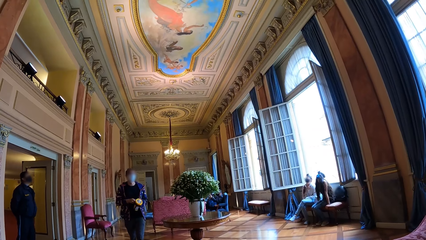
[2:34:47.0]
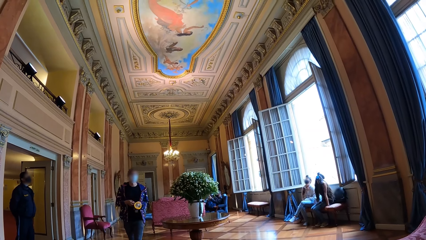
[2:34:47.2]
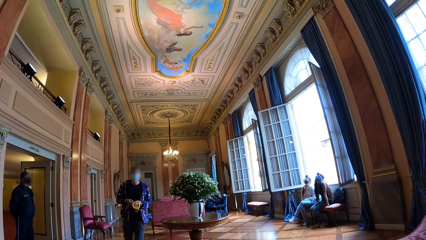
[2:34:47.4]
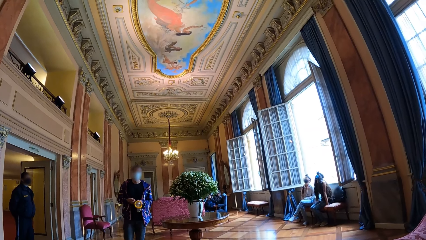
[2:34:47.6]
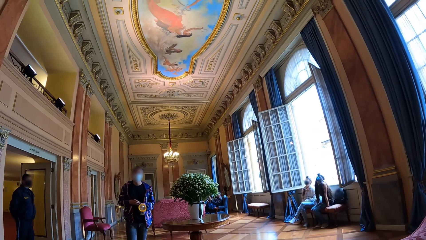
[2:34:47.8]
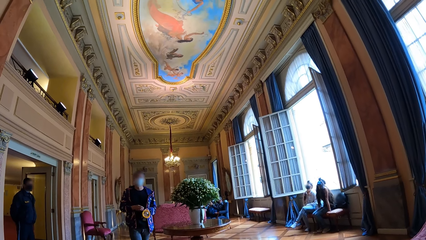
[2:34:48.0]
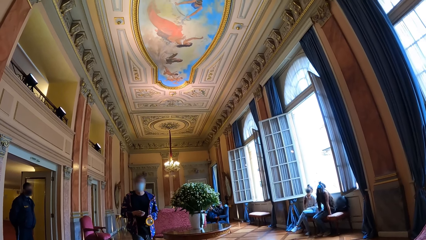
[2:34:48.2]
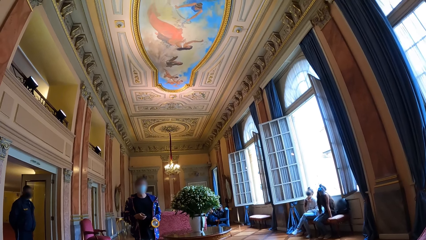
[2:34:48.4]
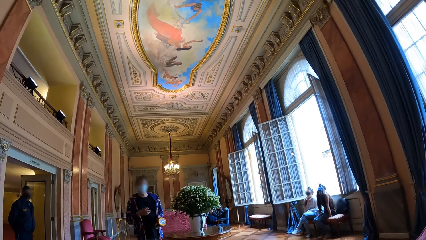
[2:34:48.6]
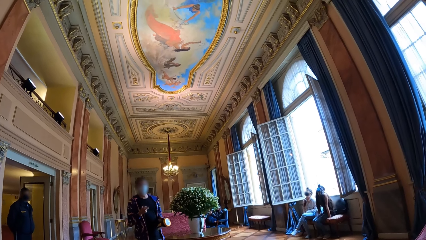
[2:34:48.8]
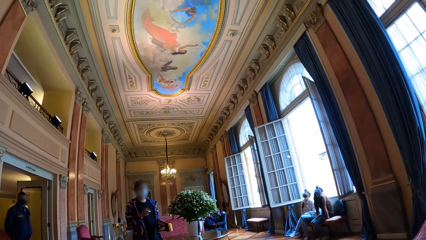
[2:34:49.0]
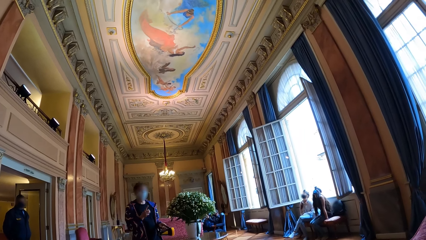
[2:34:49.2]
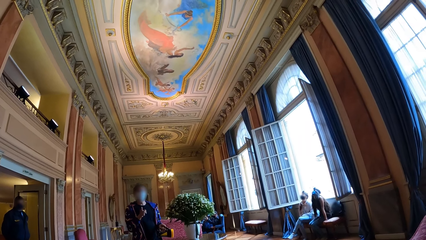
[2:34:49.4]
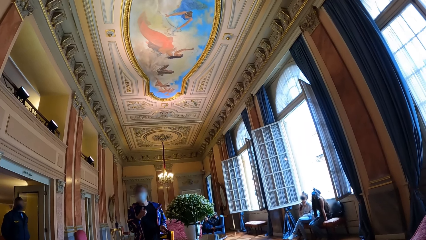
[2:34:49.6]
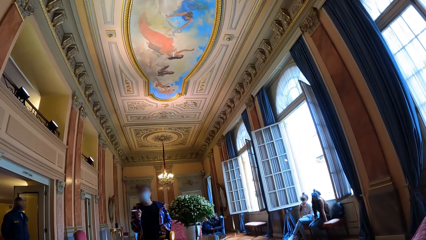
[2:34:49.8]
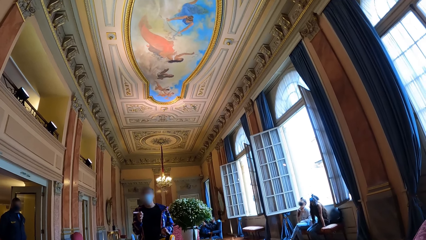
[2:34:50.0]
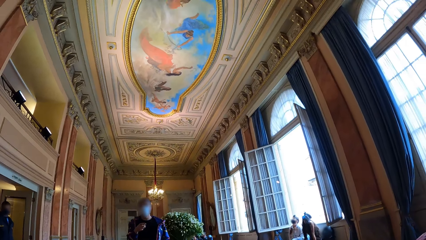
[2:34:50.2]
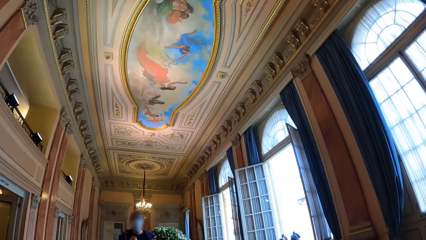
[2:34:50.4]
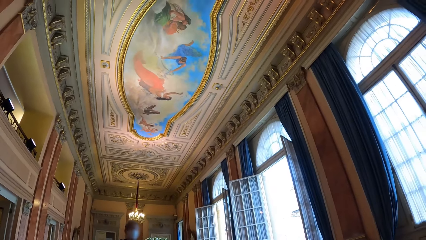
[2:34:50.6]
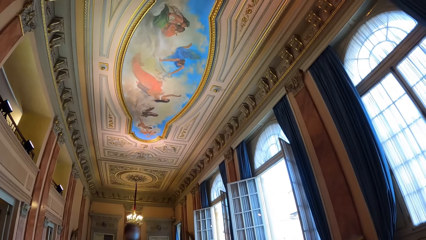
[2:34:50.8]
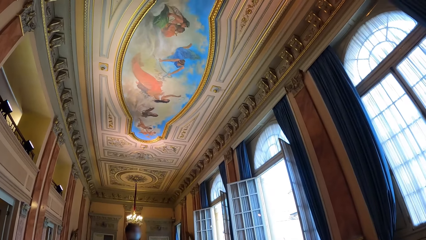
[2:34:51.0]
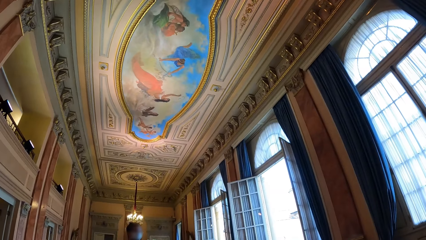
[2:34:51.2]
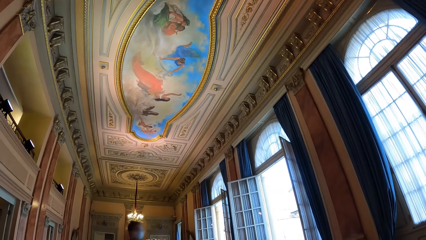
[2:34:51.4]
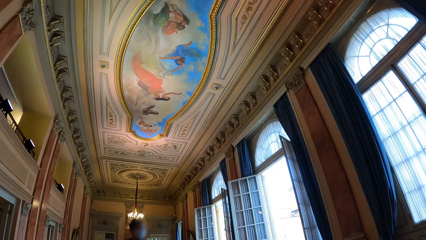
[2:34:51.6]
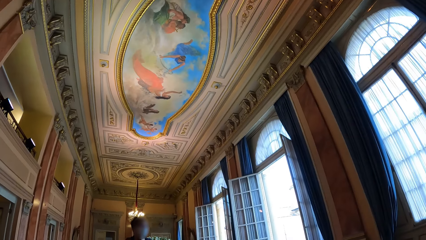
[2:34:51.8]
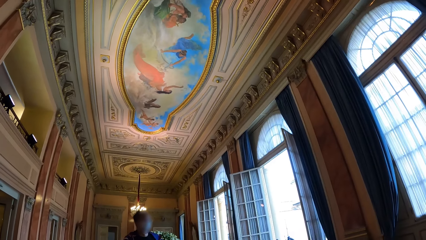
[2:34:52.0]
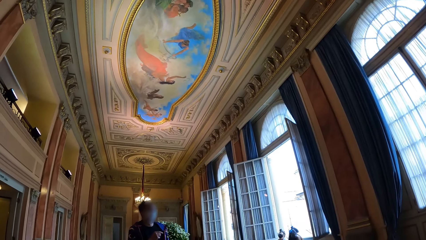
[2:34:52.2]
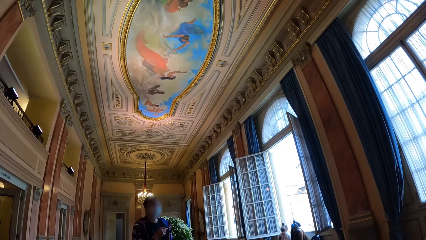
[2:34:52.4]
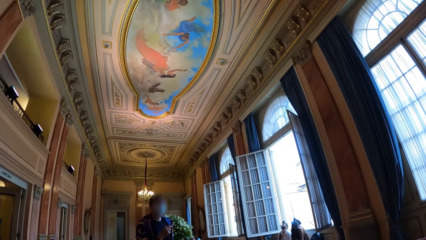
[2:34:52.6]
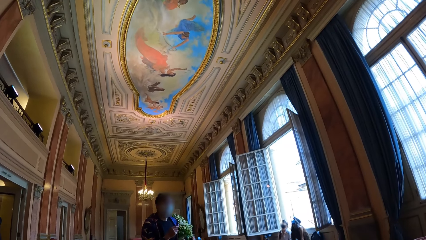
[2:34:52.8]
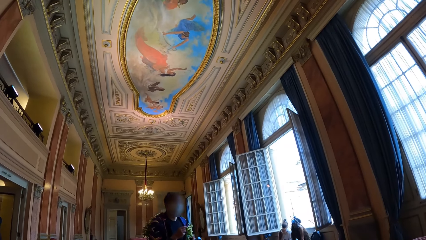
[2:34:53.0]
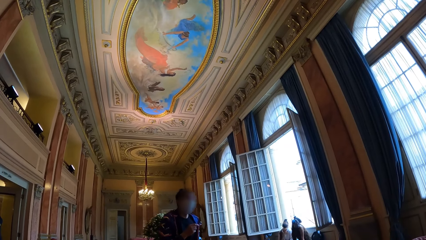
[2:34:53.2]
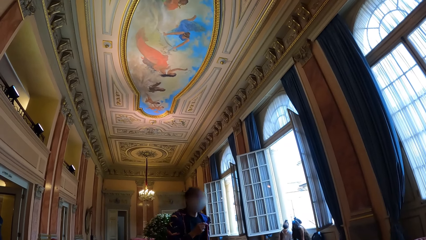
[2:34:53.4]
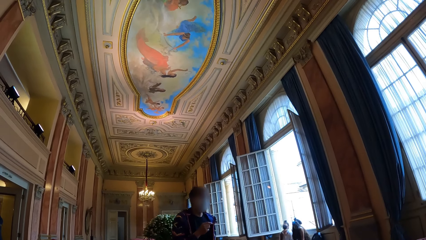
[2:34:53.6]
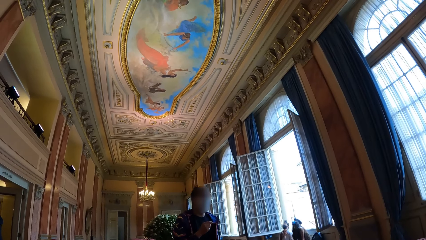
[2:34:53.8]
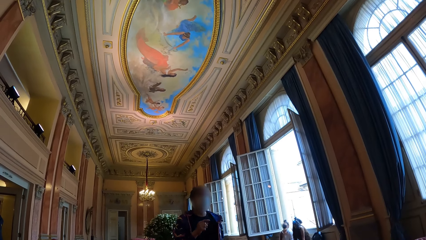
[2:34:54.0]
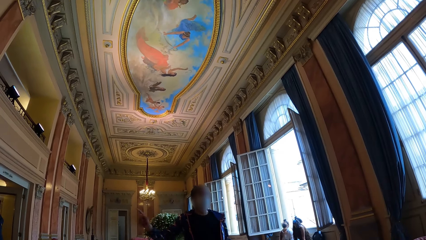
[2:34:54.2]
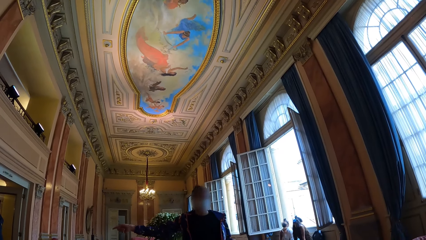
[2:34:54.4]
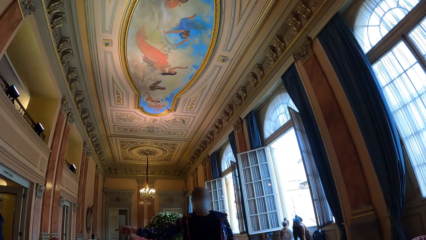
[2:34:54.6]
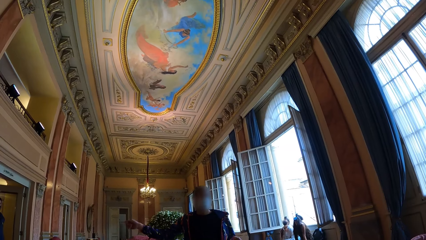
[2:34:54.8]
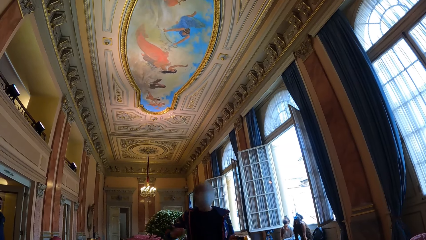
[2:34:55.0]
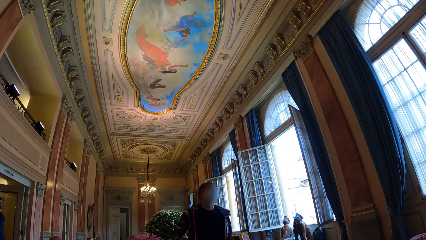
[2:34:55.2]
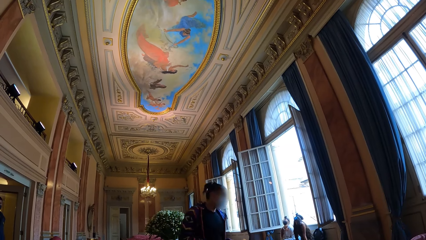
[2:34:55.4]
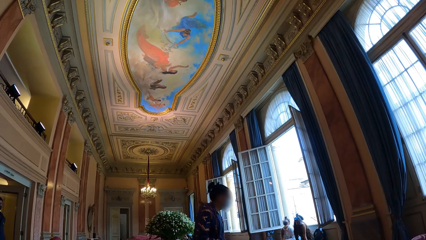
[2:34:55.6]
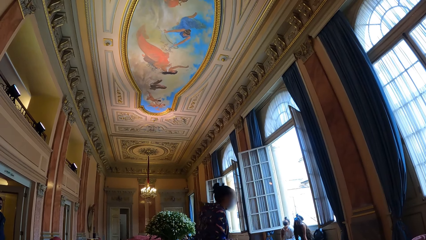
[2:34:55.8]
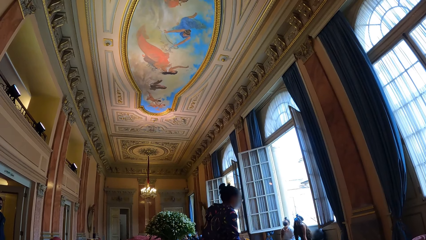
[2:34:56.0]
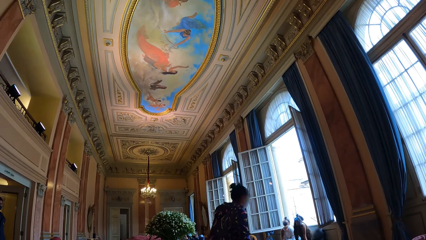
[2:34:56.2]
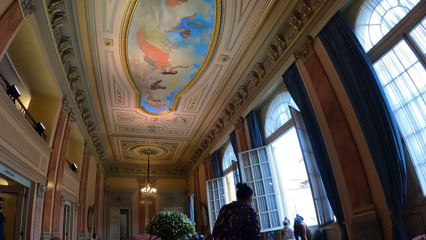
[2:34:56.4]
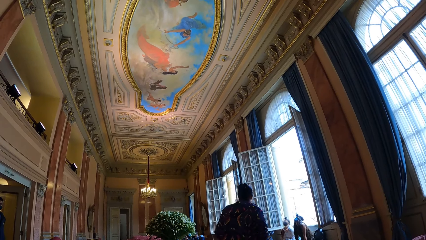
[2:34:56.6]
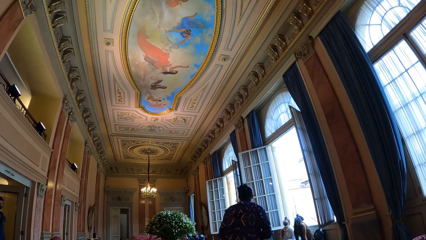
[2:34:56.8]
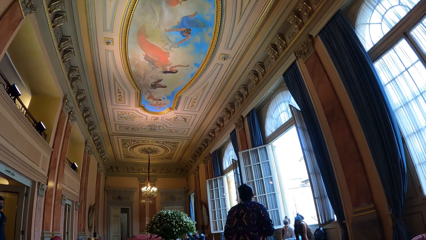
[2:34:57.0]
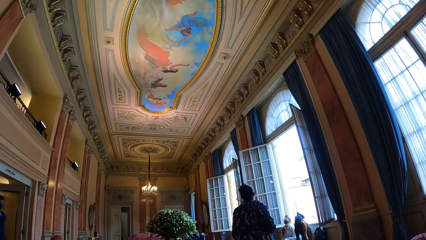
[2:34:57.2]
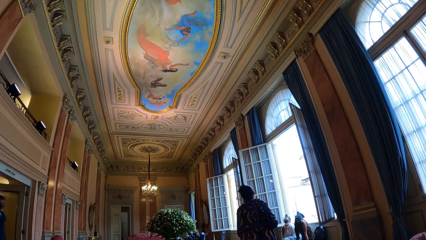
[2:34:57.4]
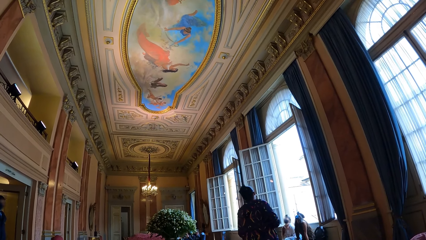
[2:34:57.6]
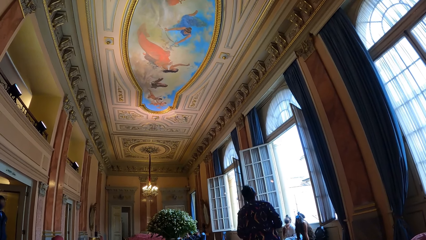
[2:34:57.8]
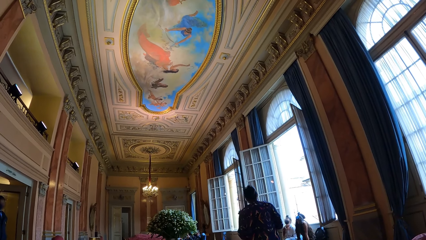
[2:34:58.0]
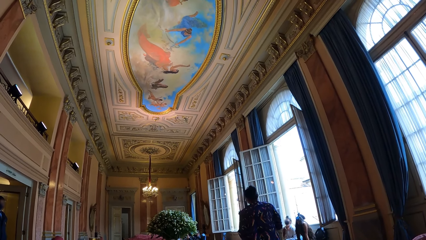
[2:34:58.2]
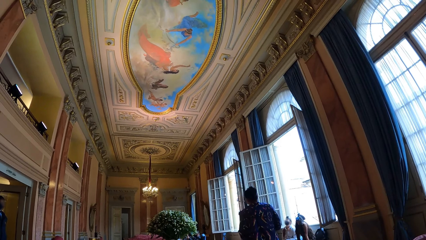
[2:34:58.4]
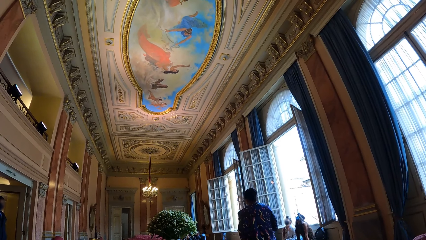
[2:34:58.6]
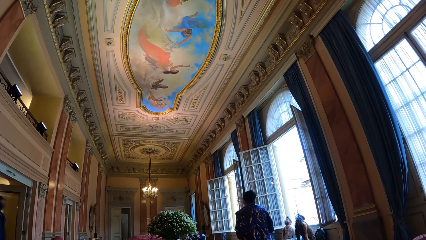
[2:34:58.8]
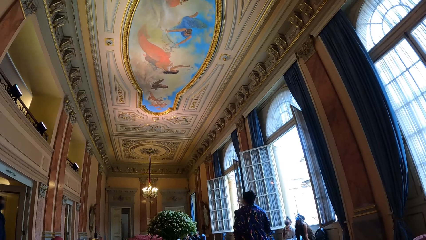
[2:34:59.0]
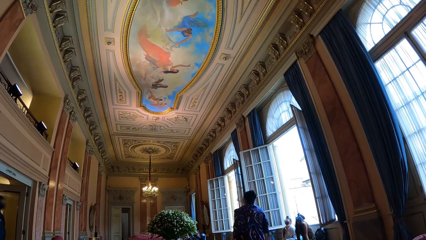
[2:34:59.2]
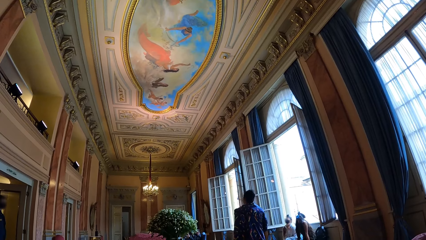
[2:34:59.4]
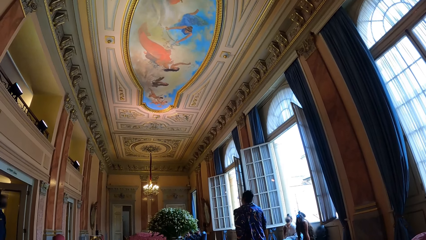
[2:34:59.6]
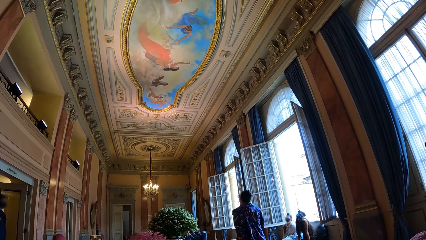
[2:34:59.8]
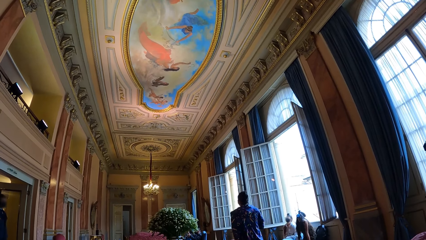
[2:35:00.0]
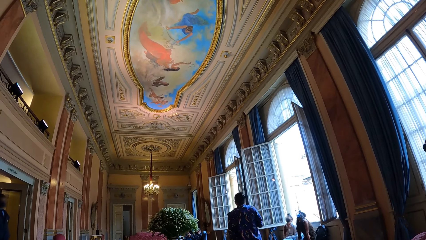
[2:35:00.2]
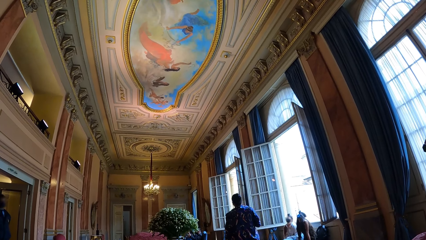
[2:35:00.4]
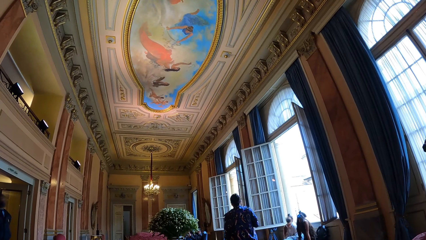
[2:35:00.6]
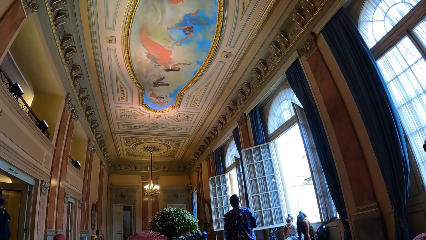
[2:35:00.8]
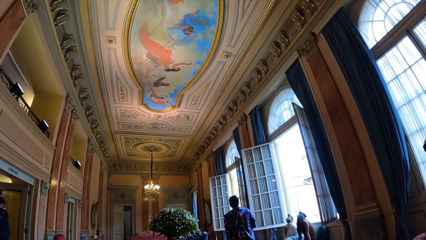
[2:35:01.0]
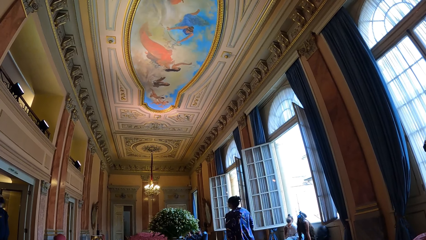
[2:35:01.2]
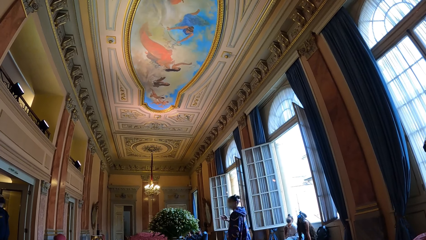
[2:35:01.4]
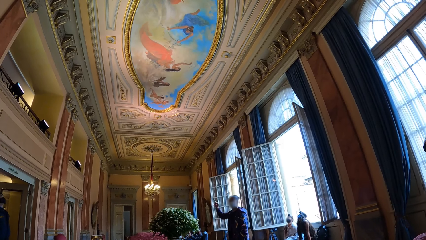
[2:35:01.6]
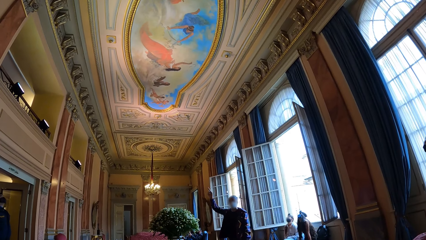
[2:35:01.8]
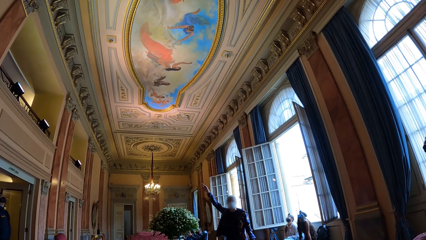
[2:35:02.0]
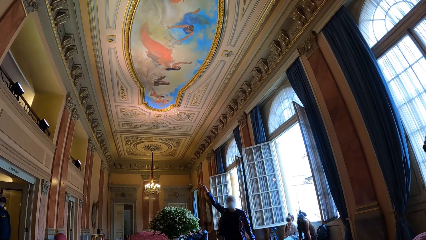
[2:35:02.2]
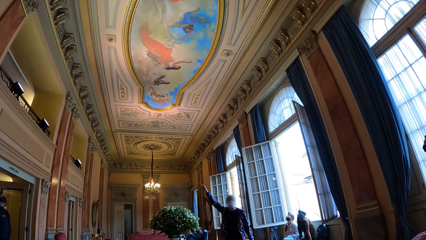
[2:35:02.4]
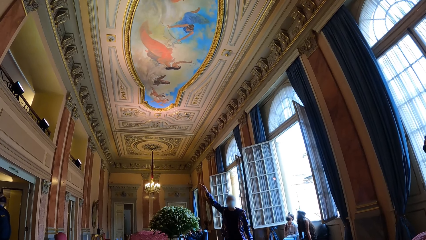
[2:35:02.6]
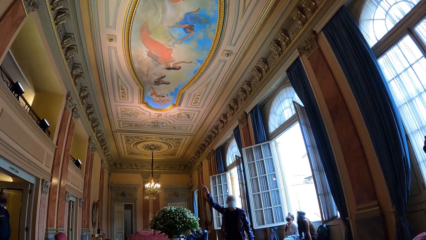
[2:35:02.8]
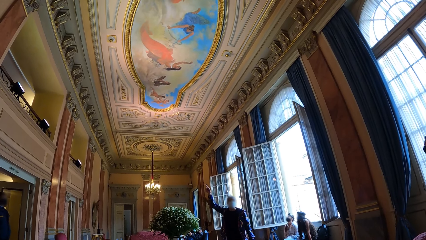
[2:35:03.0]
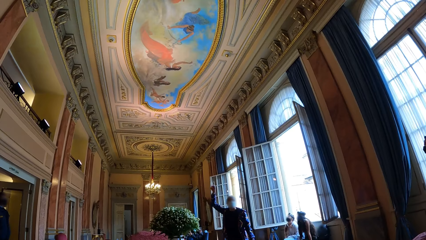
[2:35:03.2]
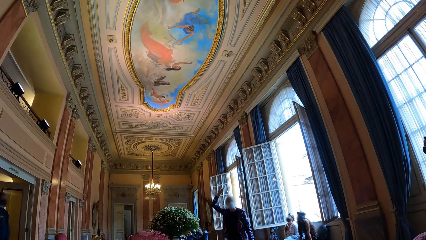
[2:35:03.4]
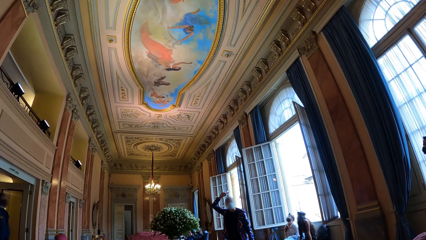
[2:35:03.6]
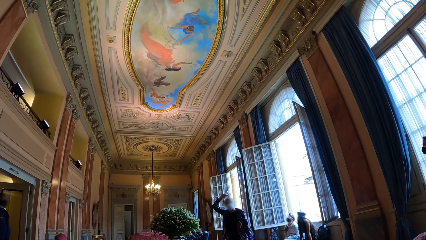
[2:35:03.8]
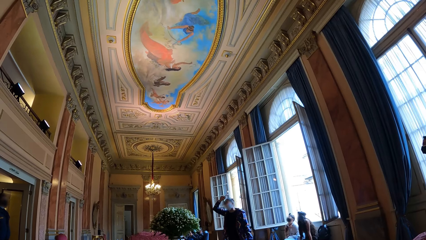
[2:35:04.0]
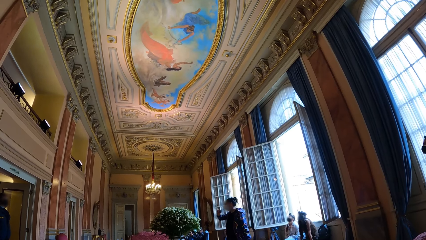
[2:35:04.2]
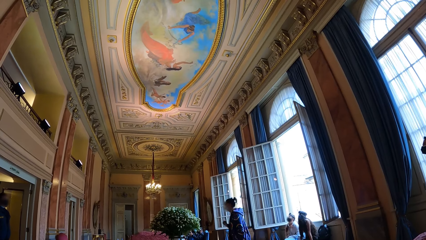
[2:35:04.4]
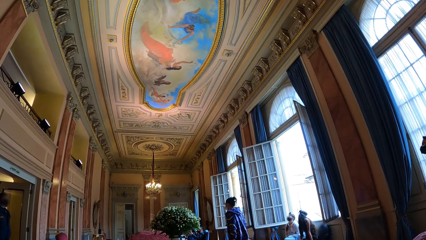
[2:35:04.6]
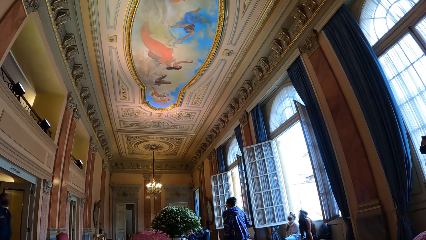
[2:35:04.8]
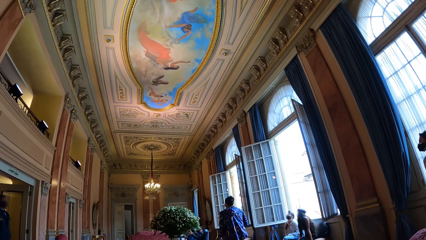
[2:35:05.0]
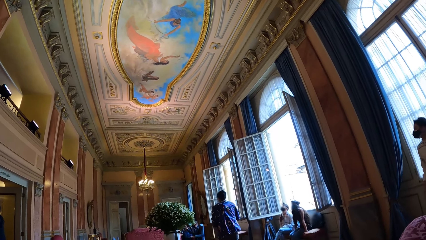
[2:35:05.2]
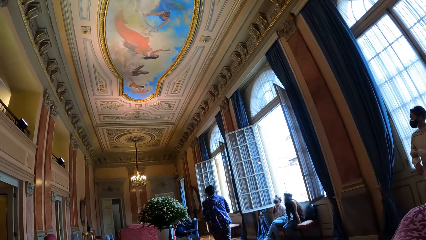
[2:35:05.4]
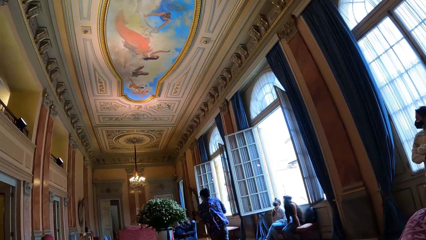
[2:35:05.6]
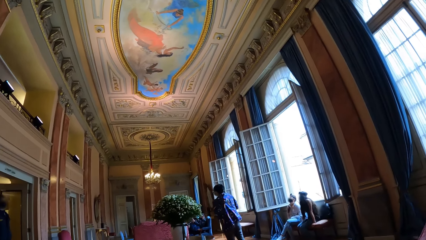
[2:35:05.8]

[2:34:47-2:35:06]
The camera wearer looks at the rooftop. A person talks with the people around the room. The person points at the ceiling.
